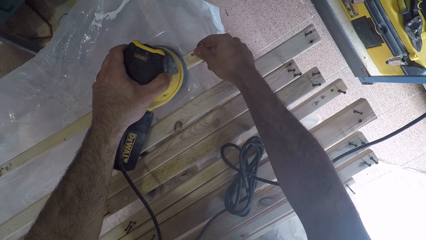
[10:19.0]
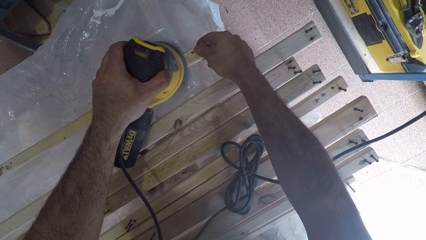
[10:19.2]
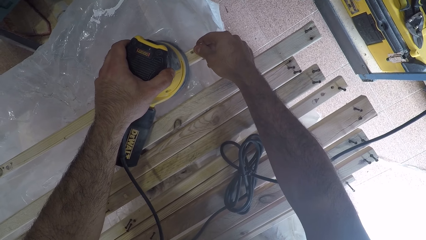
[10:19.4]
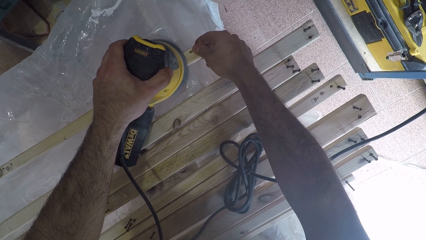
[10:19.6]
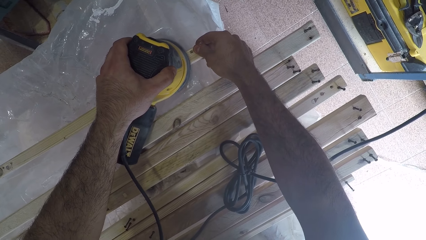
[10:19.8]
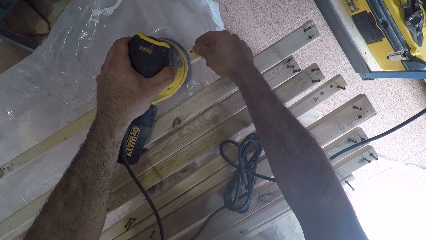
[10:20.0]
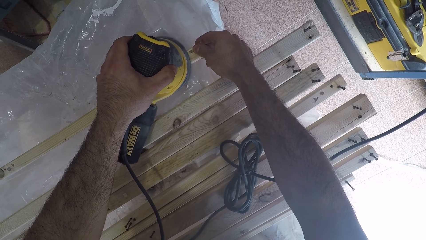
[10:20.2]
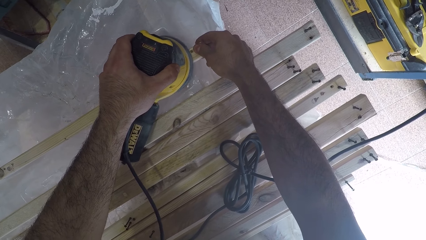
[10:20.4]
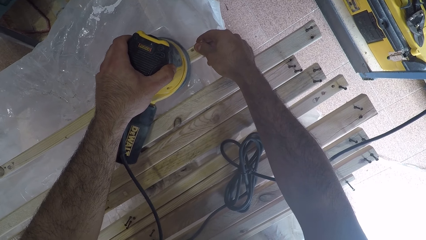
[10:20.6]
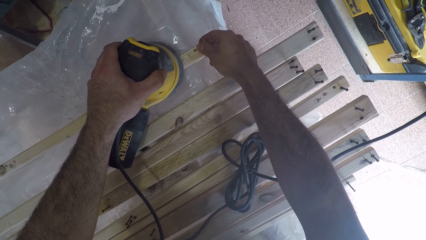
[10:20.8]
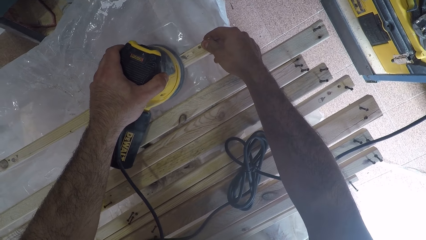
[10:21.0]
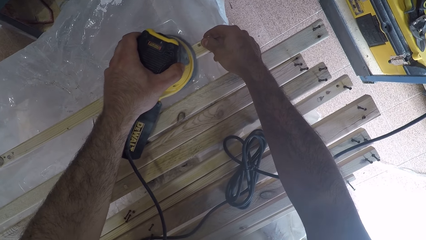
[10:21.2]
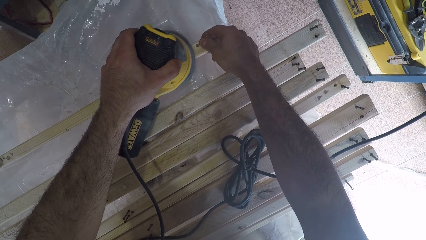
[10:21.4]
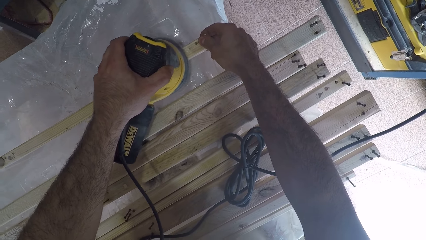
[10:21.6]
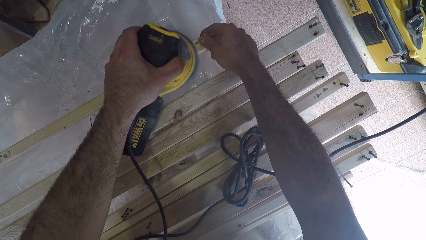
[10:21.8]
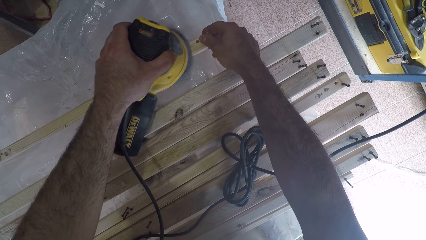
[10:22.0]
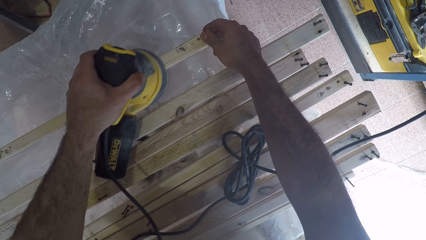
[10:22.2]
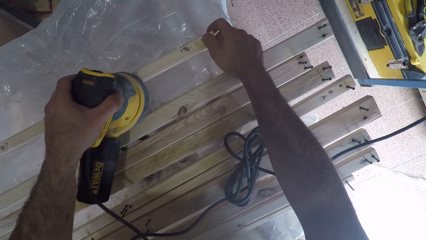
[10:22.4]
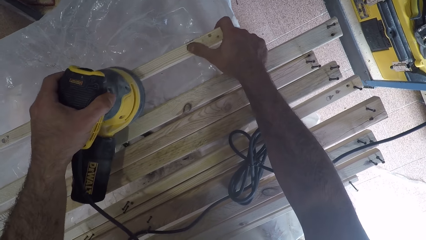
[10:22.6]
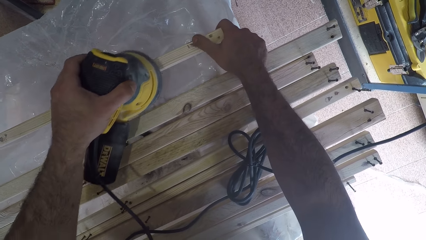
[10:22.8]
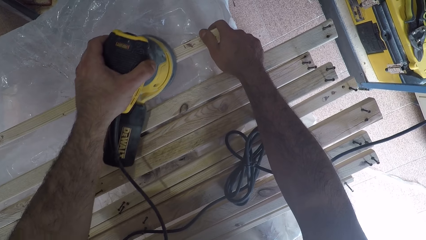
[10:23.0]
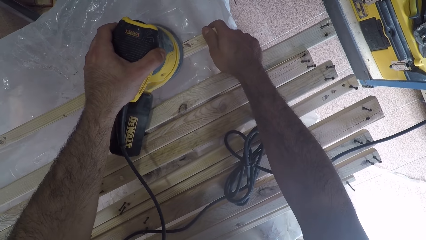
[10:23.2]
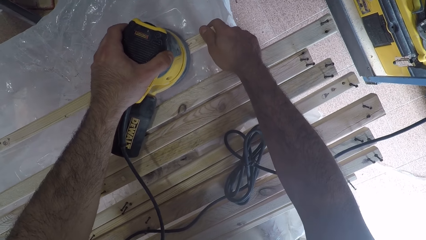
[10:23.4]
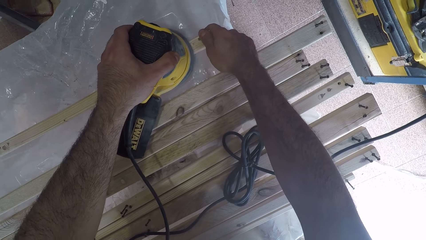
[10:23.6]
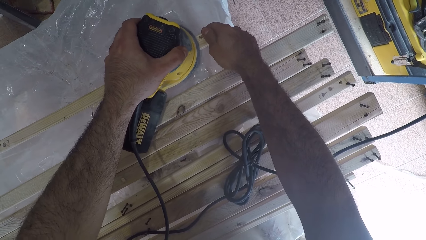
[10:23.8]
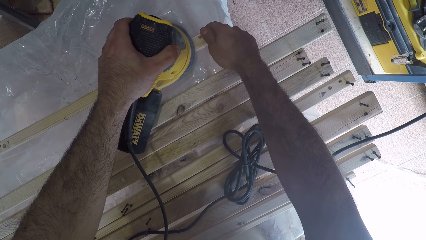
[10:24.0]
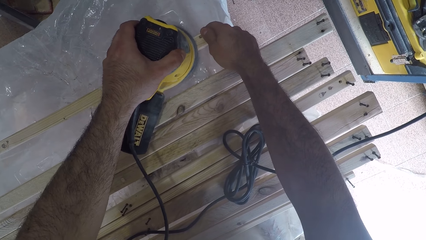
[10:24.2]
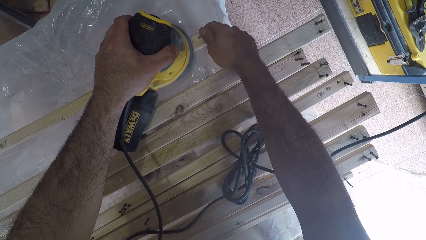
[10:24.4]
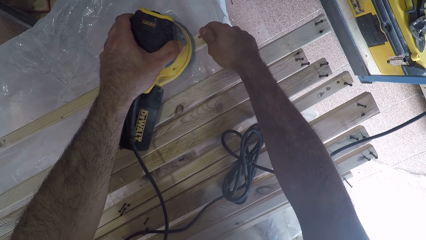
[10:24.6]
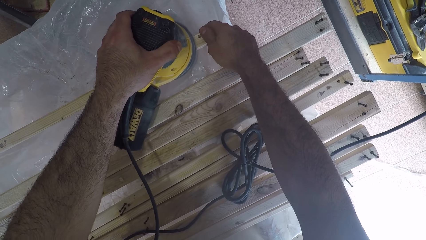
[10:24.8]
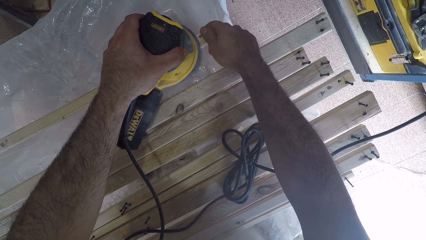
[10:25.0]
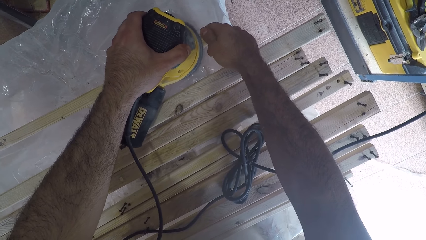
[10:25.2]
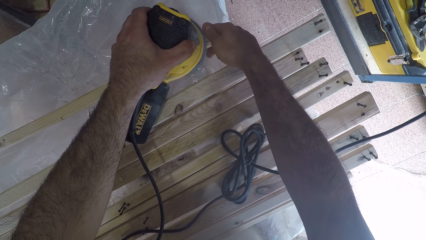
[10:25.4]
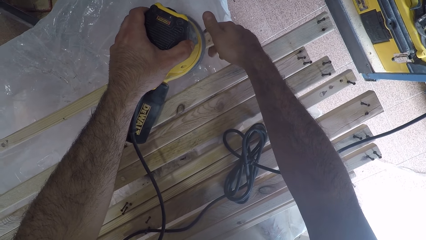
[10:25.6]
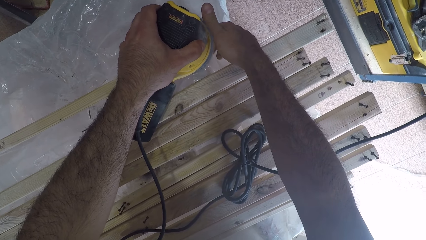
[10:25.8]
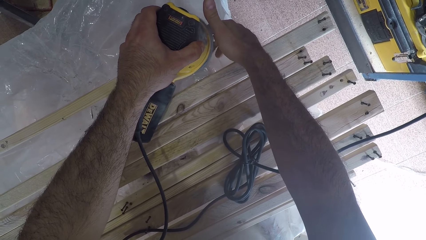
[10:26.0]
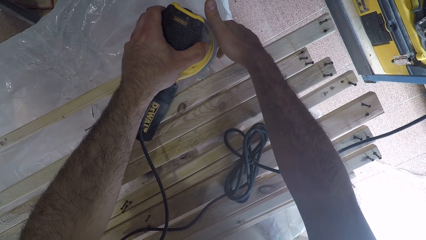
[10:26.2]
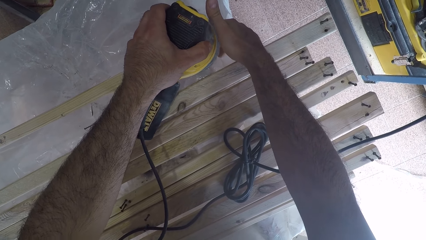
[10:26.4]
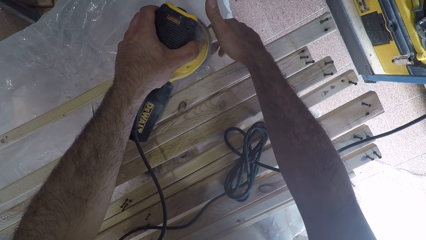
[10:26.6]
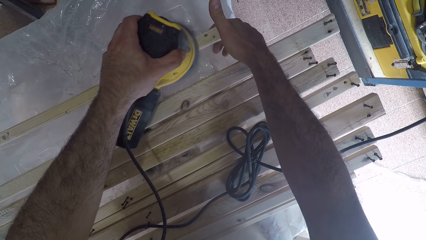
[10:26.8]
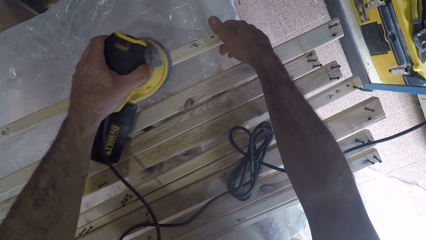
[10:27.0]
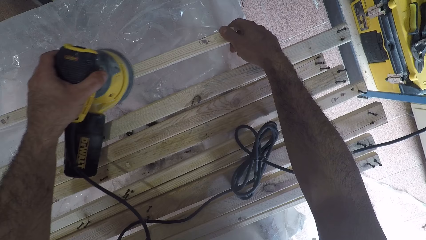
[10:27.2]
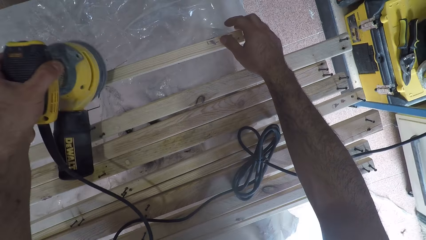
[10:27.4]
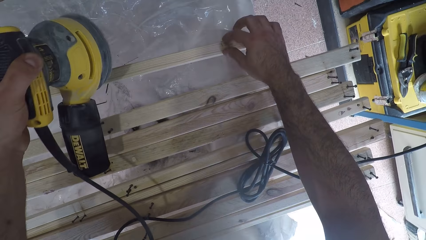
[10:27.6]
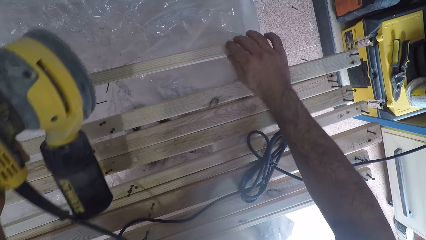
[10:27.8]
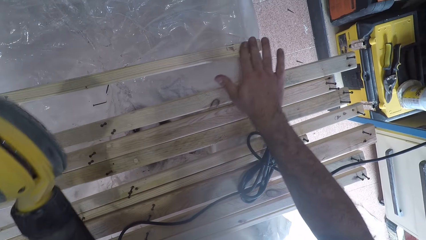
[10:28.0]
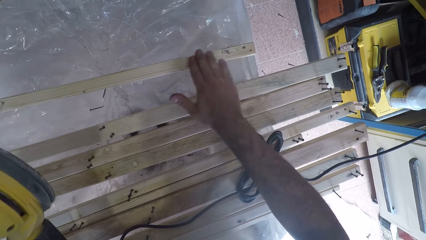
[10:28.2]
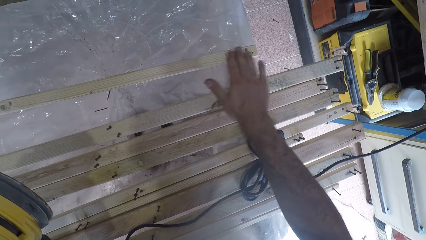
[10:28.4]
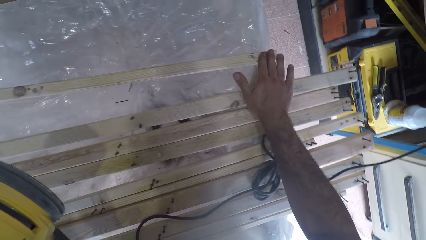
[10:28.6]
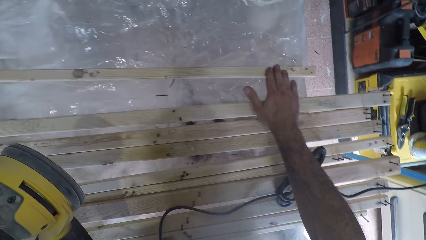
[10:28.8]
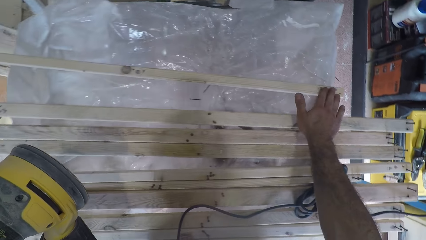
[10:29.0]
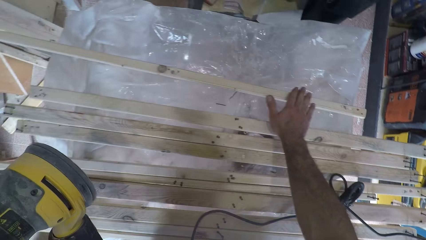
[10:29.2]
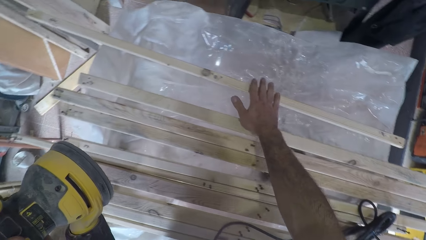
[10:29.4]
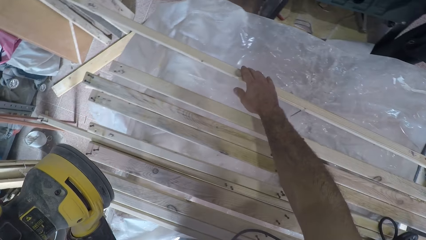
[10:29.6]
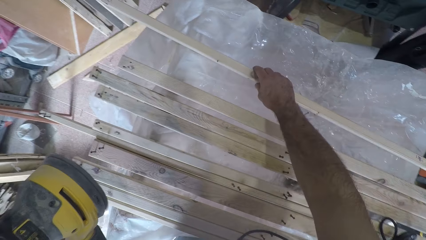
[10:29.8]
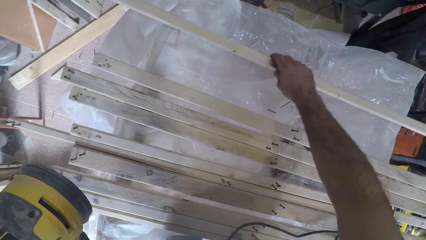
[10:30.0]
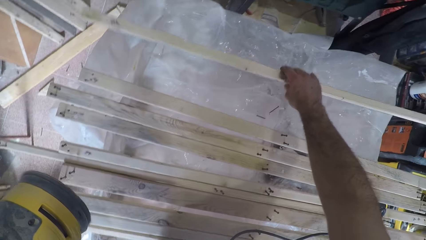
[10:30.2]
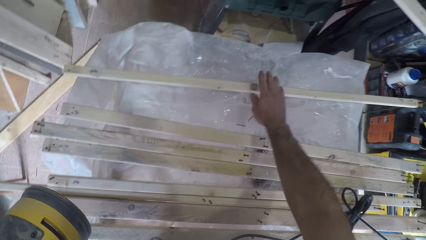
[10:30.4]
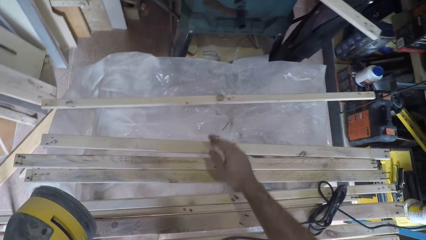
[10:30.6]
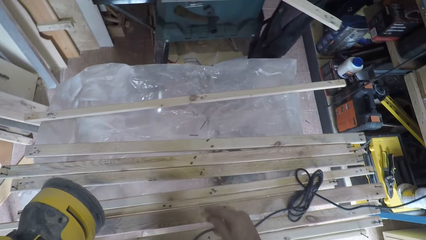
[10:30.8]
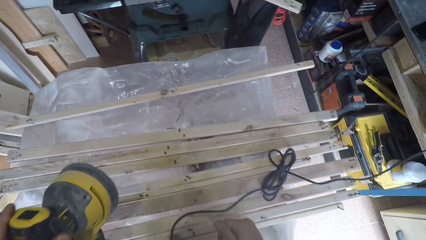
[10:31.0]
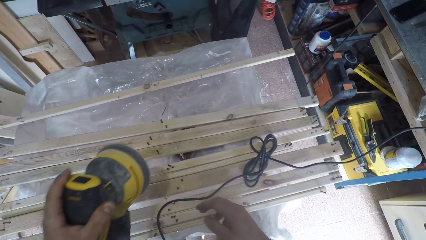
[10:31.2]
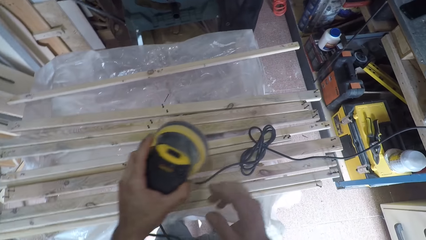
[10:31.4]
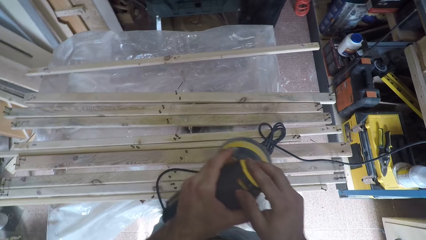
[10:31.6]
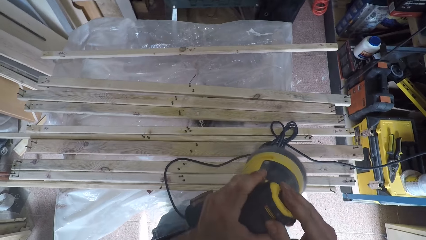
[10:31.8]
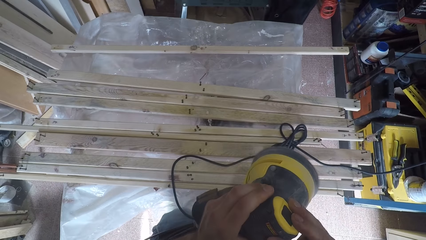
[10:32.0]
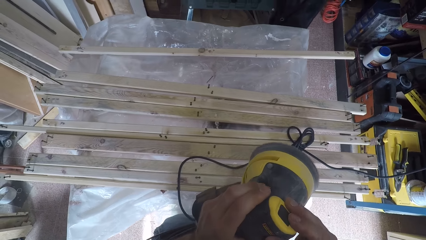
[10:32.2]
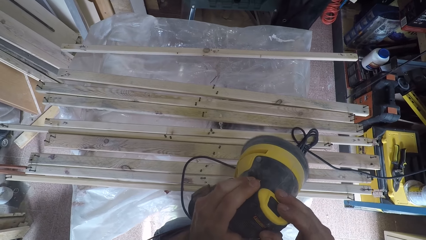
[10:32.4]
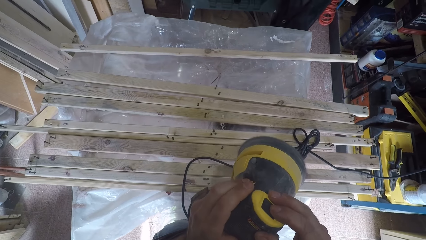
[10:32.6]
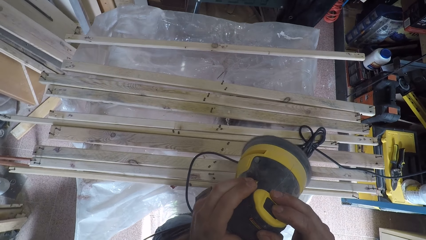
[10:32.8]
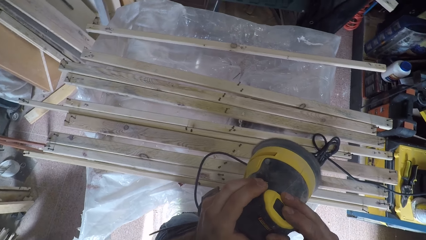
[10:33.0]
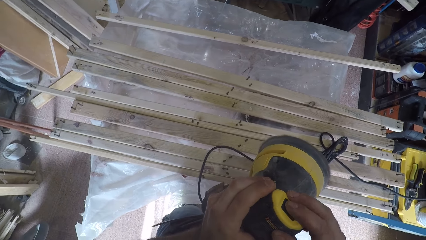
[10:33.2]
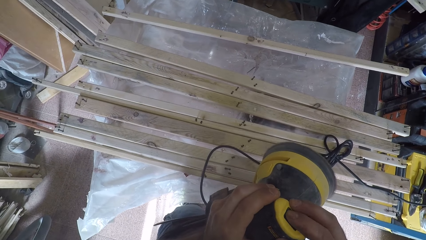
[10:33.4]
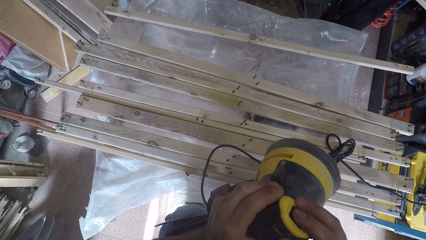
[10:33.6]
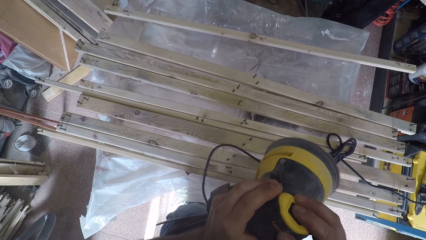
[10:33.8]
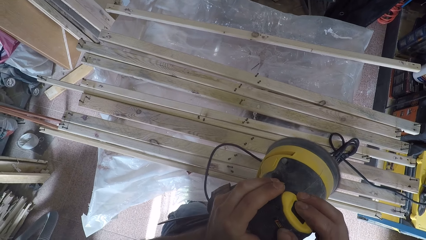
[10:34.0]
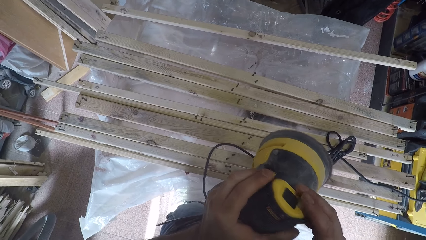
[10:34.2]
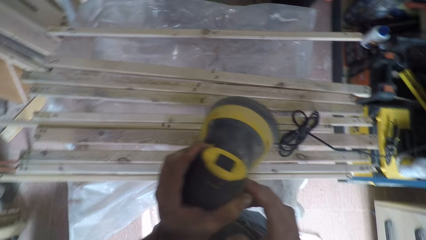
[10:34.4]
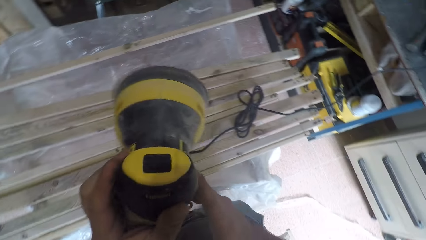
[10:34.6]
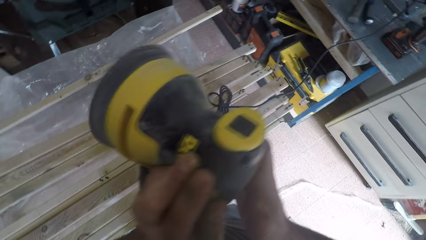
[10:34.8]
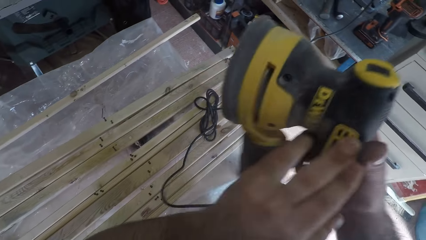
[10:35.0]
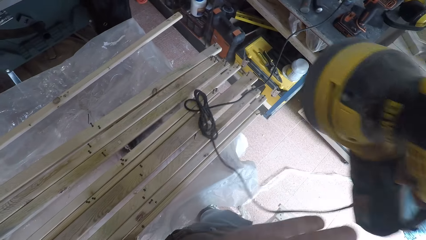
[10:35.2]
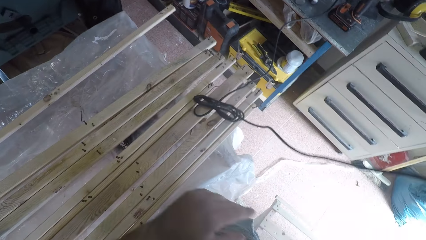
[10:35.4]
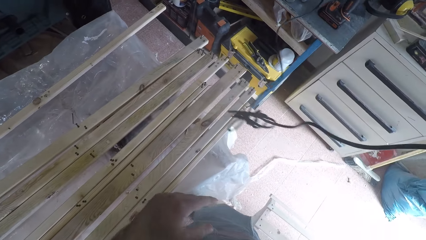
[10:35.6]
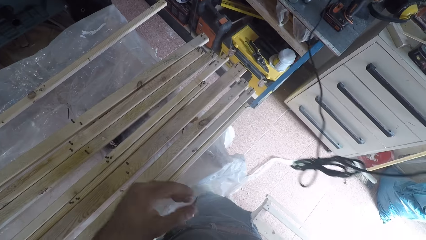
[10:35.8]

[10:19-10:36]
The camera wearer stops furnishing the bottom of the wood plank briefly. He rubs the bottom of the wood plank with his right thumb. He touches the piece of wood with the hand. He continues to brush the bottom of the wood plank with the brush oscillating tool. He adjusts his right hand on the wood plank. He touches the surface of the wood plank with his right hand. He raises the wood plank from the work table briefly. He drops the wood plank on the work table. He turns off the brush oscillating tool. He drops the brush oscillating tool on a modular workbench.
